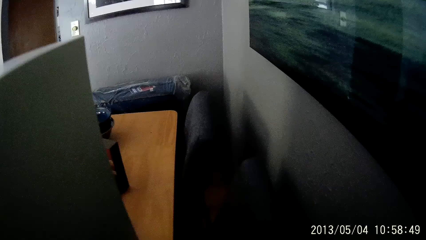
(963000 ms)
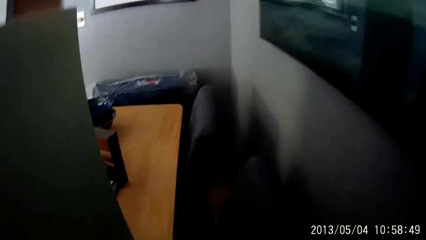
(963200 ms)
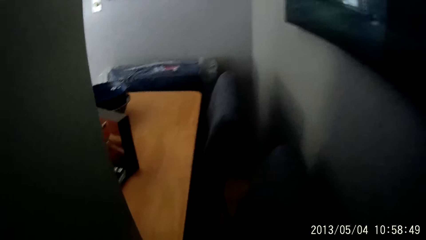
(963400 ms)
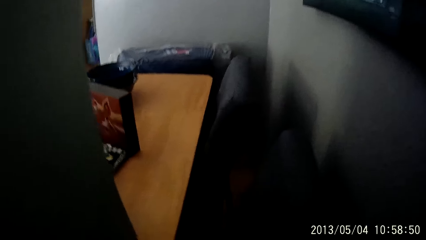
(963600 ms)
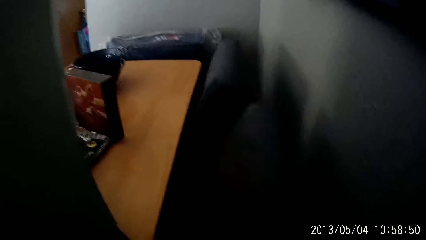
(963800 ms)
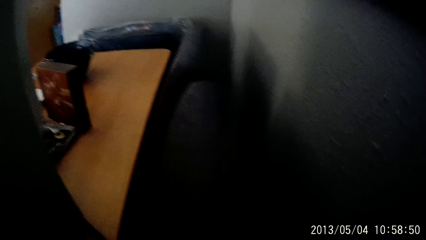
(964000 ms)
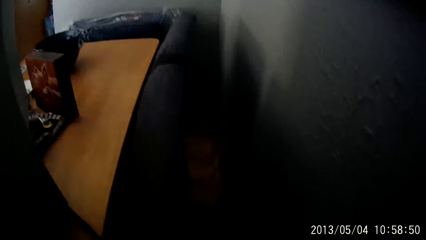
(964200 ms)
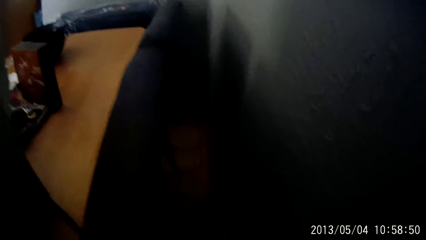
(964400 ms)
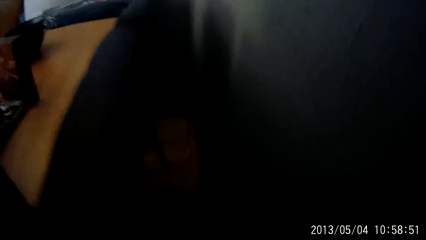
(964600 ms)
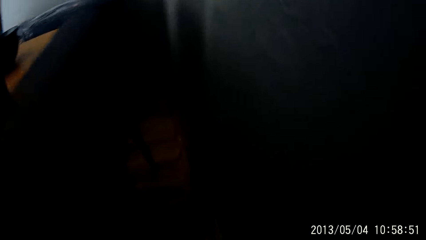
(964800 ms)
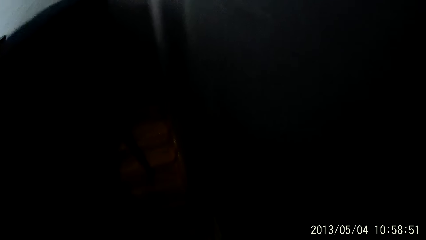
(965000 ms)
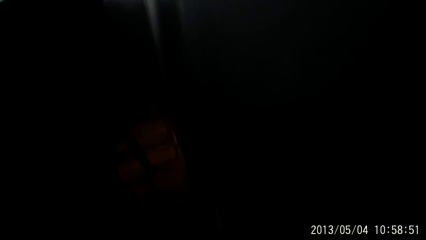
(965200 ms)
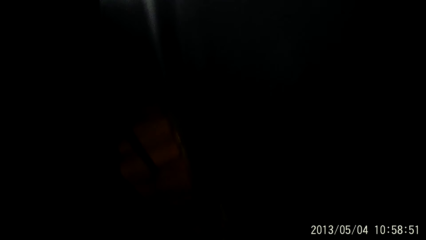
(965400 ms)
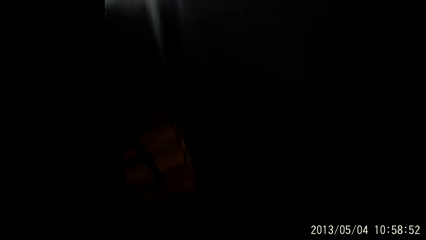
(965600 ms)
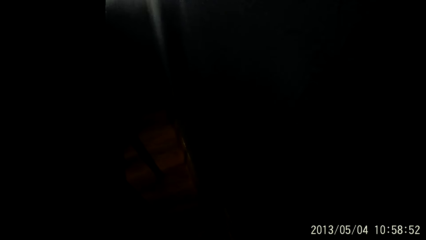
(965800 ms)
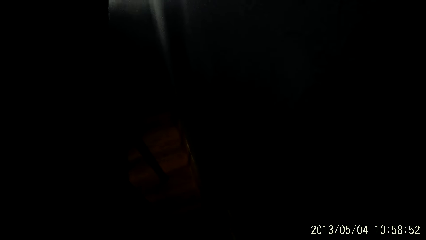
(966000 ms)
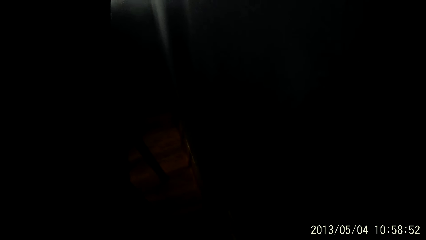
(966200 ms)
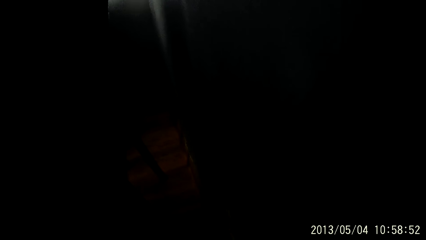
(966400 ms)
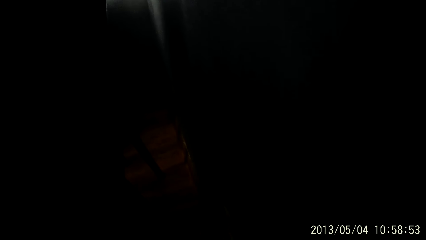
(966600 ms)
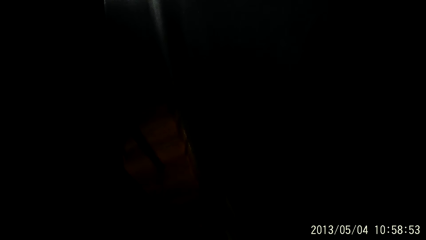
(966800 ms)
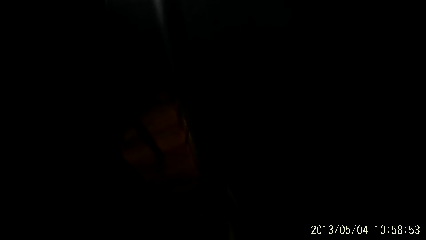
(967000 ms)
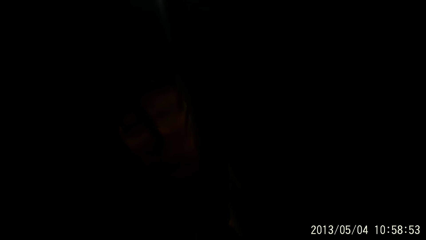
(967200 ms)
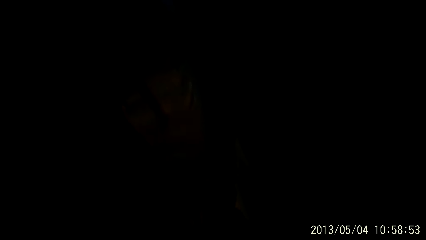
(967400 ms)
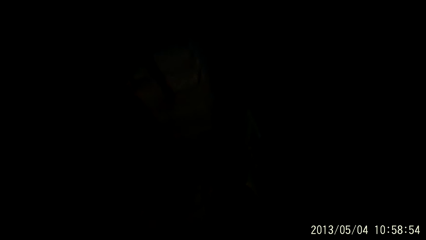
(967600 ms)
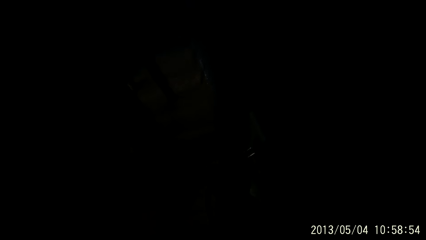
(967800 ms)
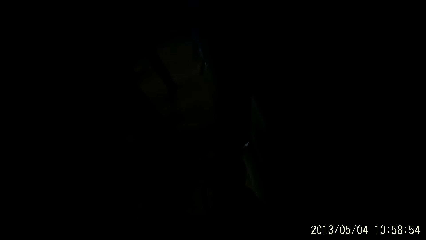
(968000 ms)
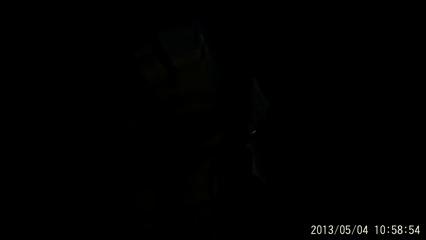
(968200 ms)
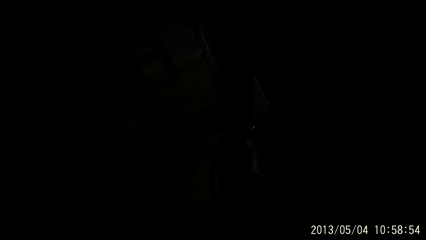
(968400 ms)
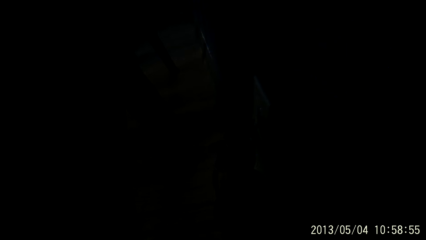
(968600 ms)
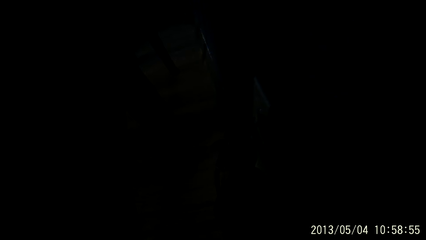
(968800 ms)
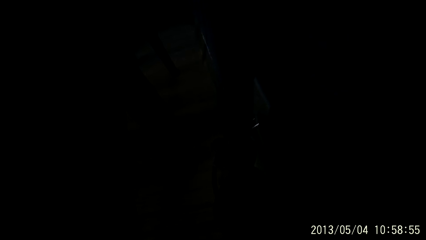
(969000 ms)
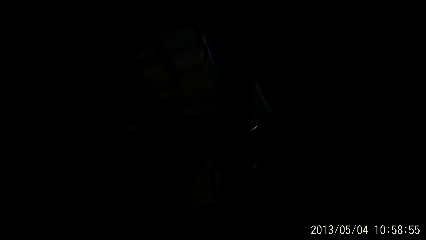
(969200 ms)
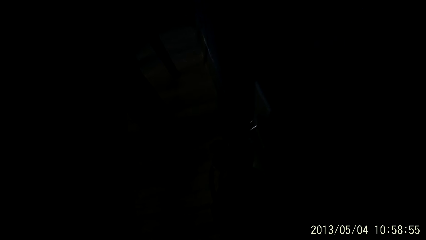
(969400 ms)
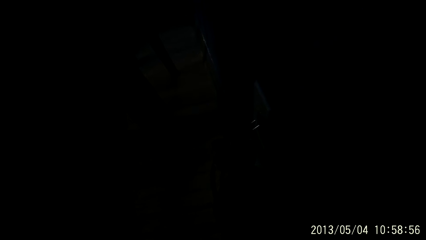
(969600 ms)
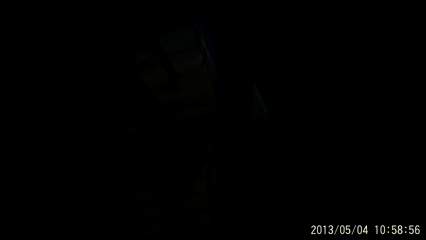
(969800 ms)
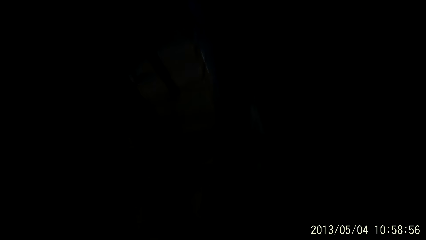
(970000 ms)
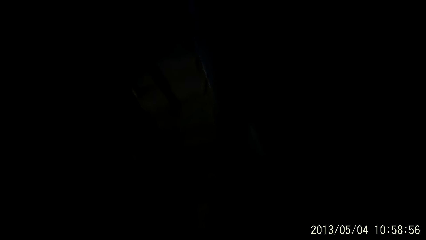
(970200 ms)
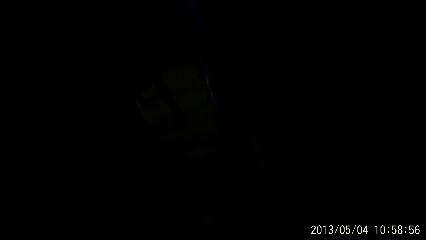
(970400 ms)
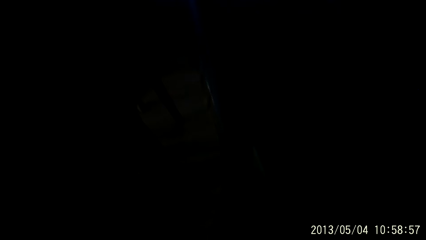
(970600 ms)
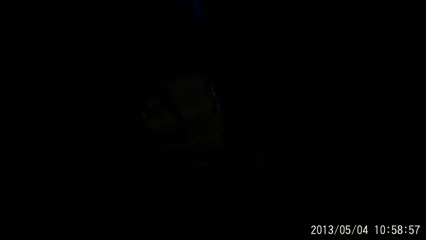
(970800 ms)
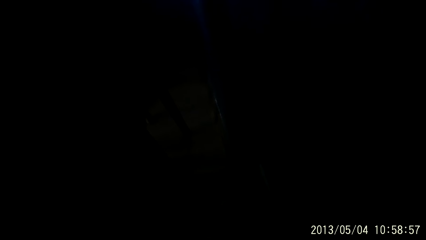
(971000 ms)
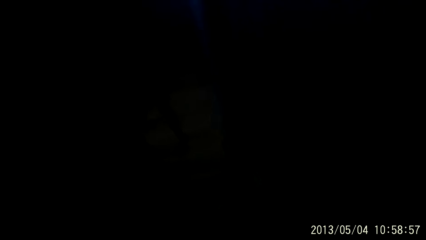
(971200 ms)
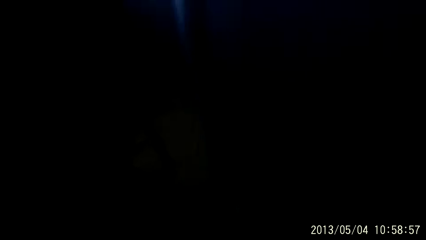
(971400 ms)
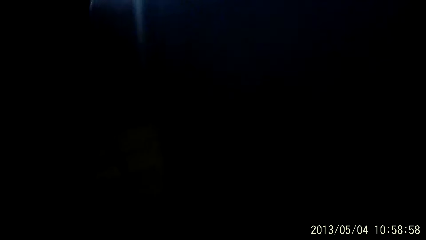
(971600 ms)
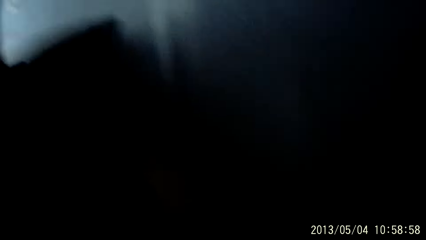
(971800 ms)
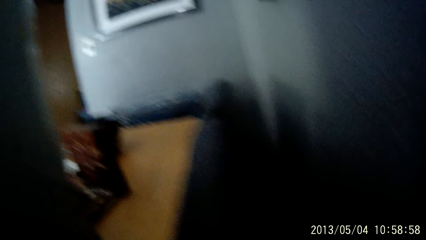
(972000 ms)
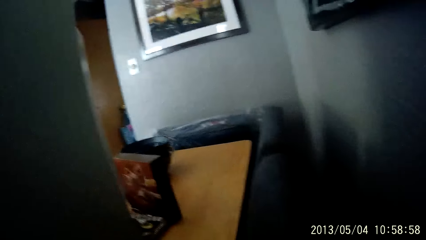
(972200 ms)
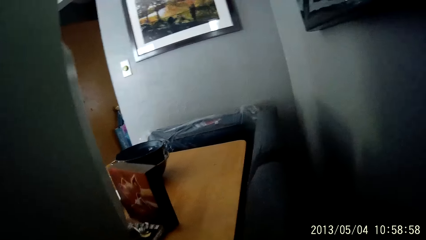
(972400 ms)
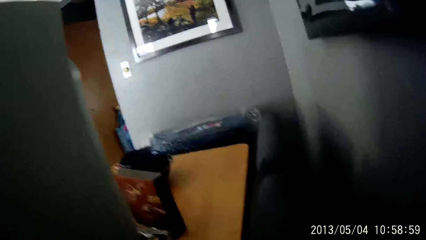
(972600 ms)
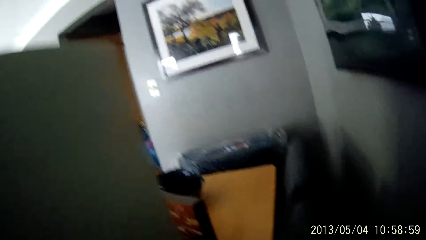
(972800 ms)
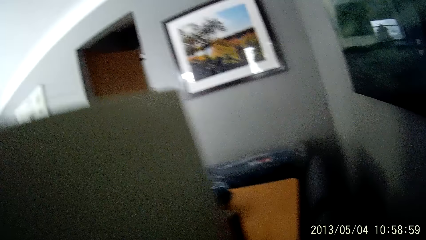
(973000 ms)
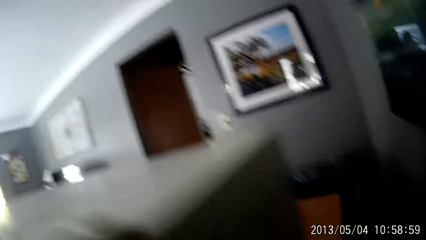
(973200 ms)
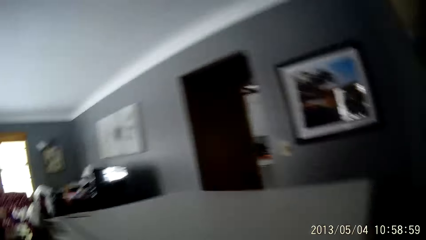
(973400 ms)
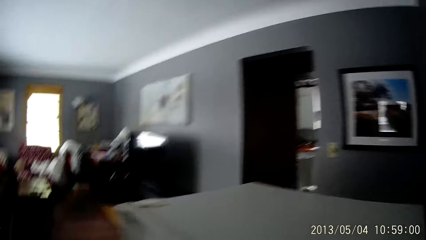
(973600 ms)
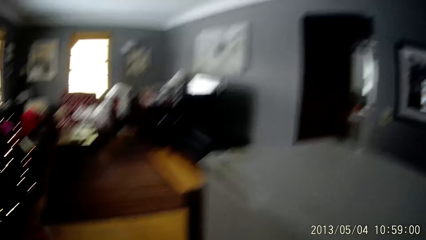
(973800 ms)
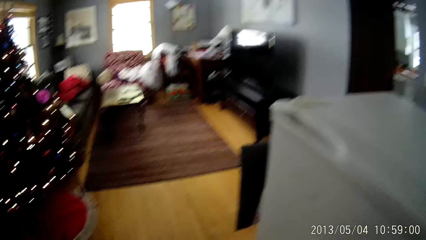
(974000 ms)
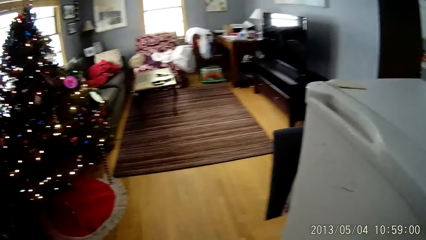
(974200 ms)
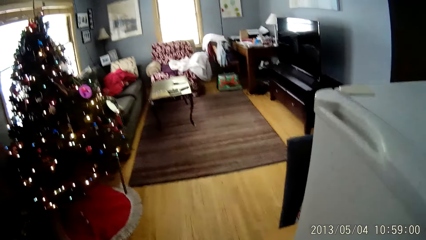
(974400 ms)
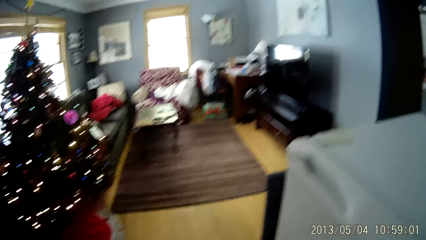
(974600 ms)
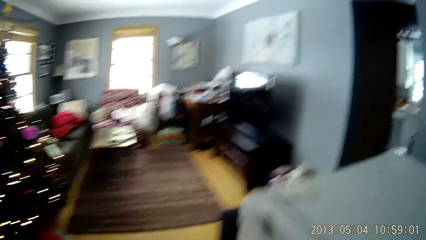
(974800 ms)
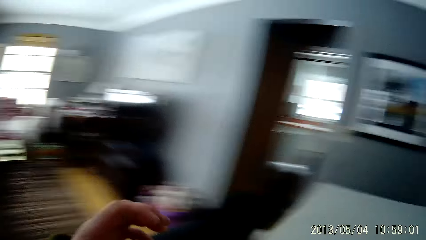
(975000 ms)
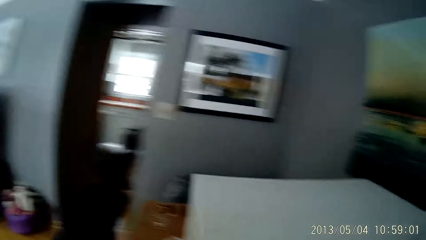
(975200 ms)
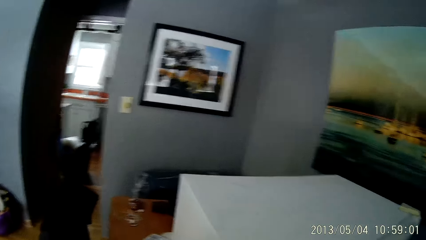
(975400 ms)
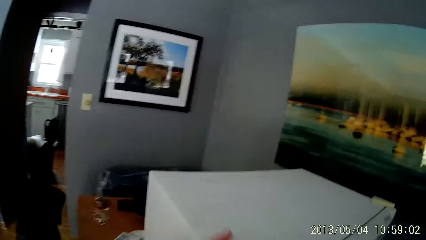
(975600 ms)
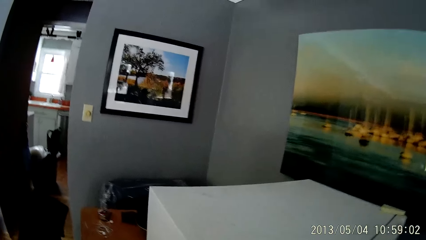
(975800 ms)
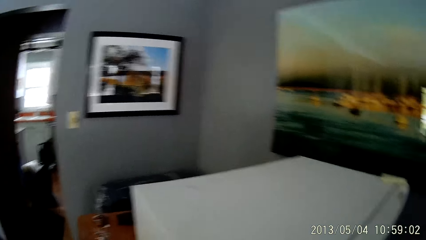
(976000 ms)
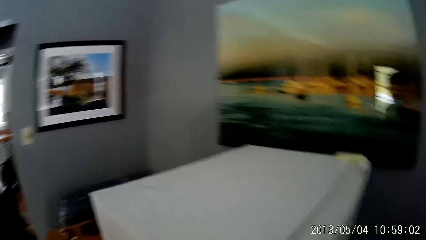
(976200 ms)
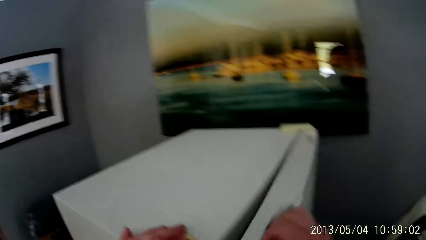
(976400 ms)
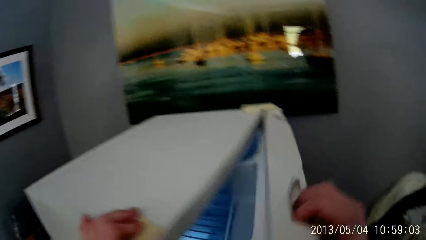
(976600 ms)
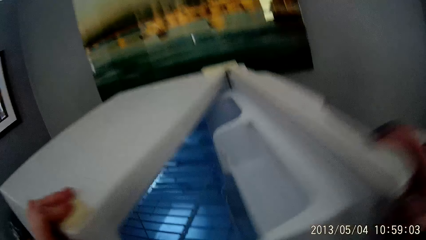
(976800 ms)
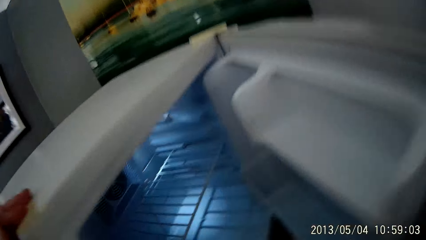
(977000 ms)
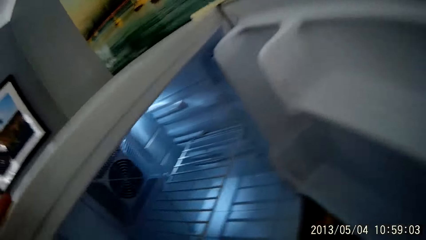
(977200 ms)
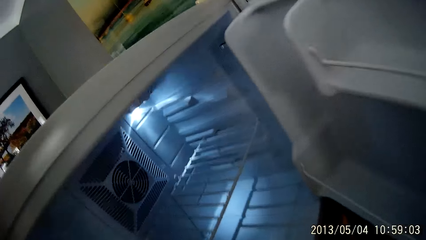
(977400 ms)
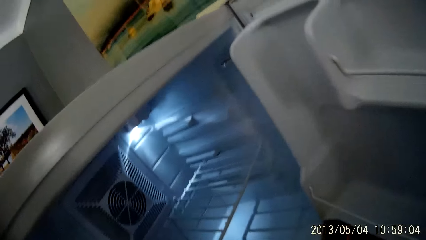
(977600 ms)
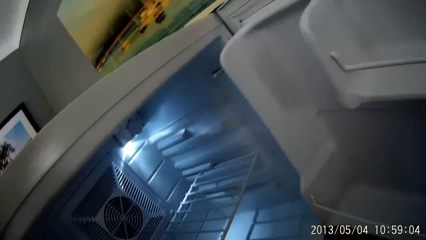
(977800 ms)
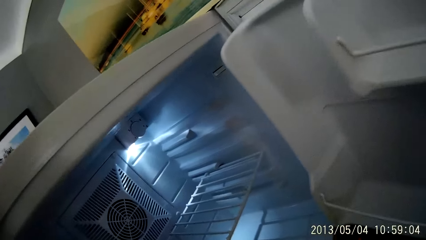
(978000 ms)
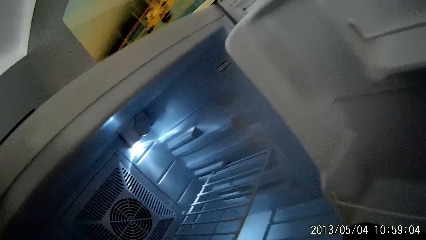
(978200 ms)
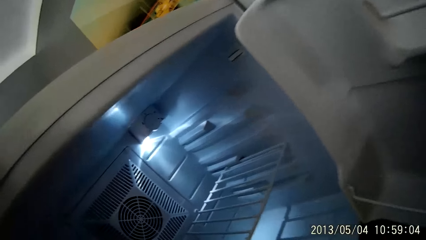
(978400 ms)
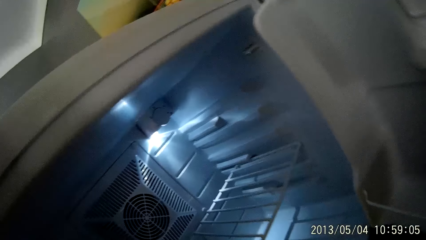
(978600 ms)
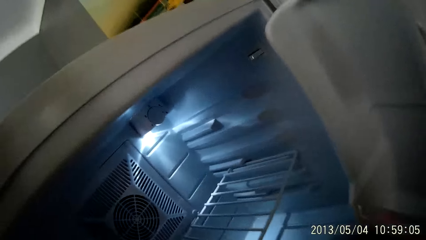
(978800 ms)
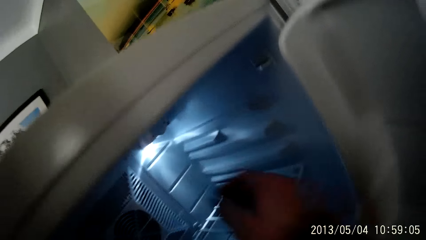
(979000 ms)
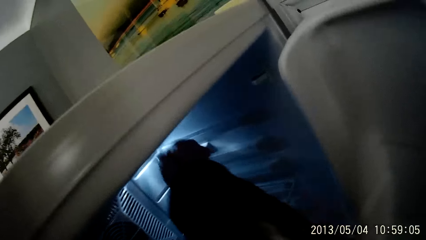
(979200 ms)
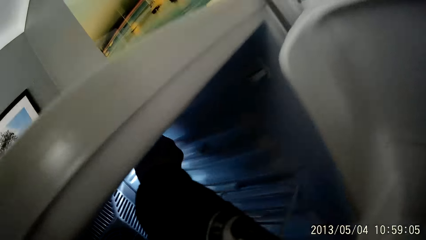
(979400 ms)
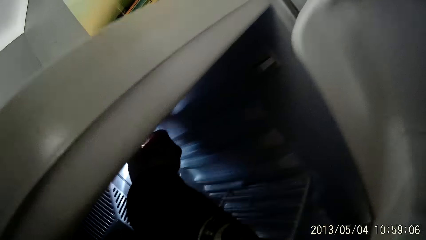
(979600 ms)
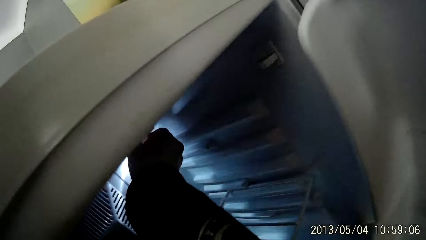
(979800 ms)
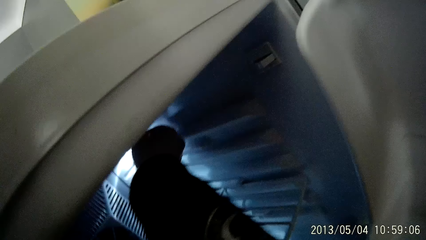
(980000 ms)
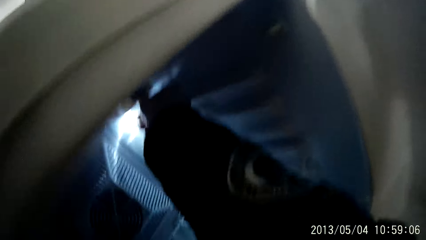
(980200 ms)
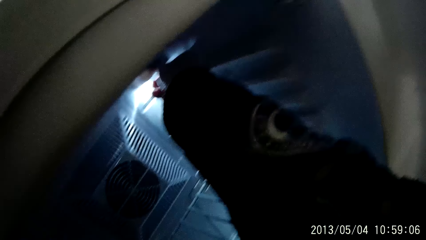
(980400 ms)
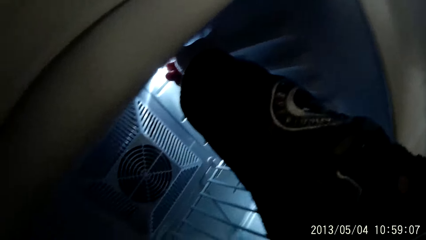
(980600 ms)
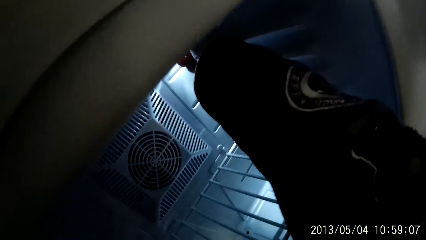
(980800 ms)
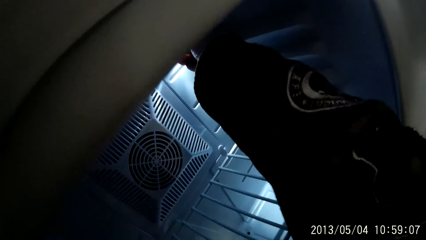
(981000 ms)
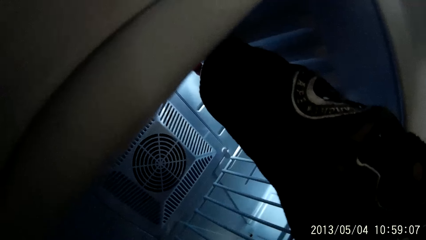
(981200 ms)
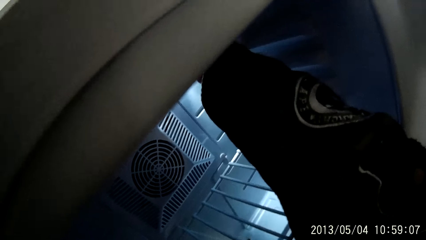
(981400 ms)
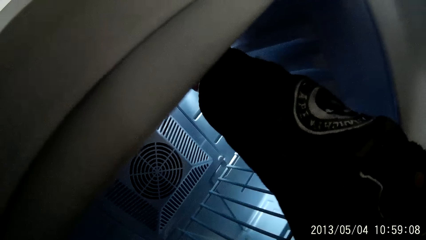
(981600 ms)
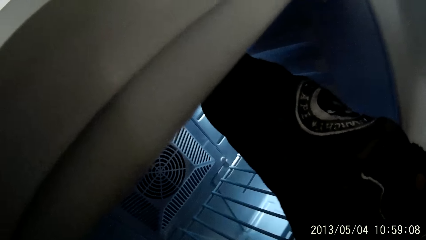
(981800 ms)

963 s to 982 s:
The camera wearer looks around. He adjusts a chair with his right hand. He looks around. He looks around again. He opens the fridge with his right hand. He adjusts a light bulb in the fridge with his right hand.
